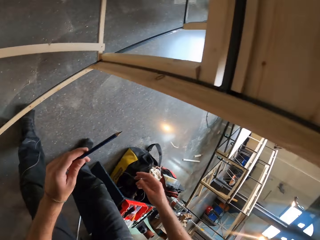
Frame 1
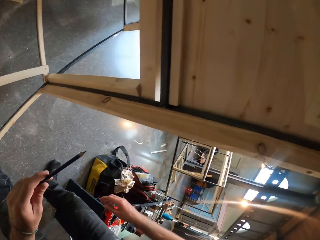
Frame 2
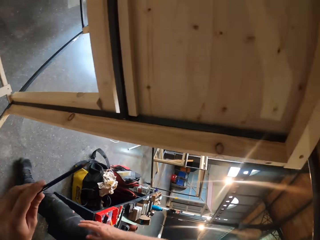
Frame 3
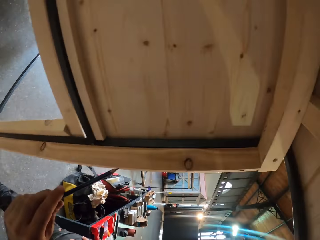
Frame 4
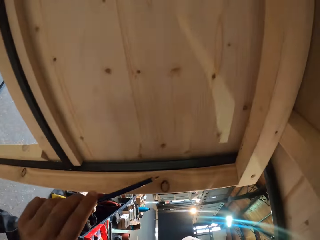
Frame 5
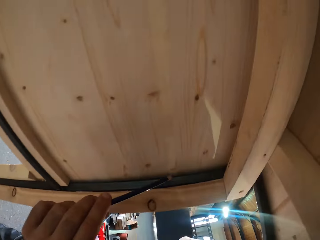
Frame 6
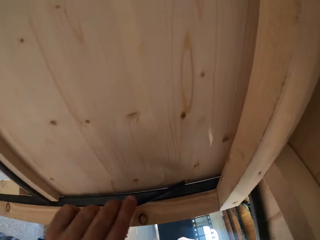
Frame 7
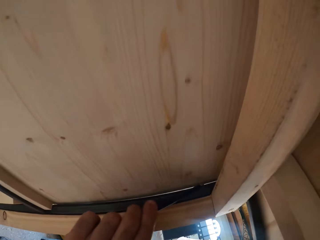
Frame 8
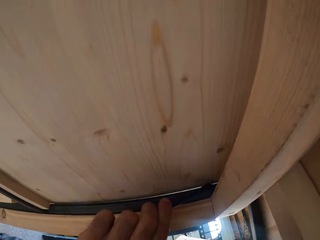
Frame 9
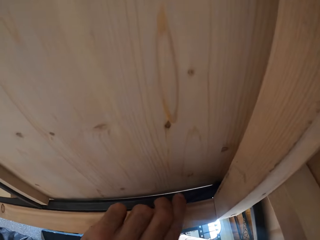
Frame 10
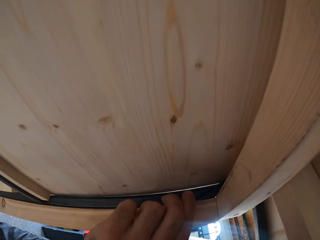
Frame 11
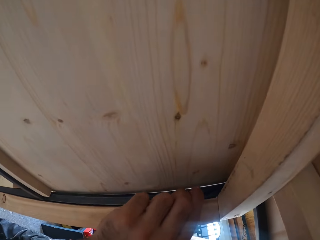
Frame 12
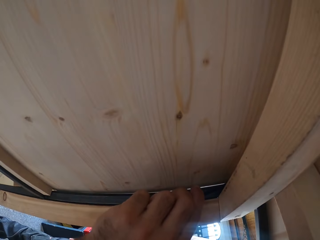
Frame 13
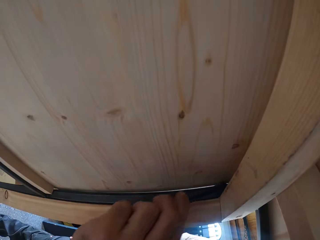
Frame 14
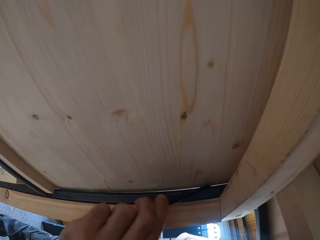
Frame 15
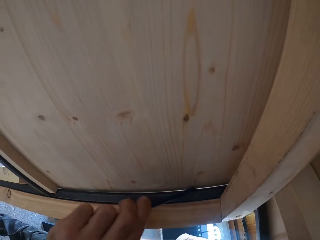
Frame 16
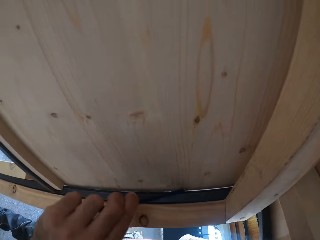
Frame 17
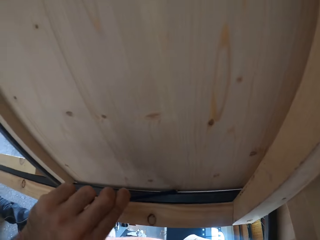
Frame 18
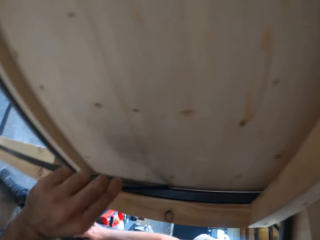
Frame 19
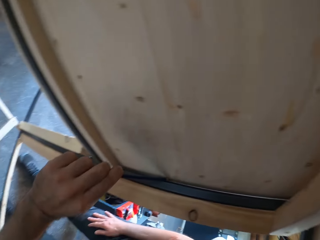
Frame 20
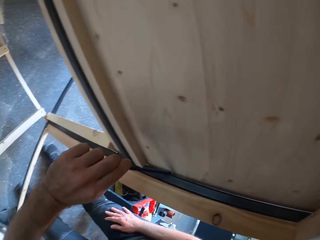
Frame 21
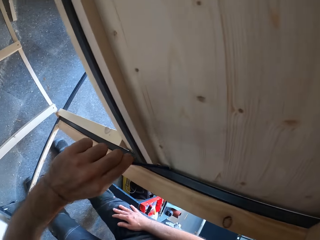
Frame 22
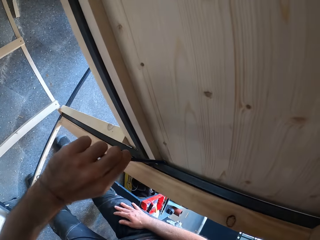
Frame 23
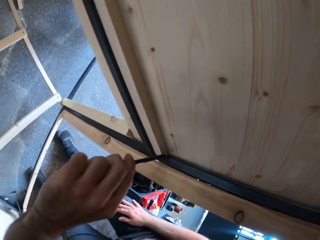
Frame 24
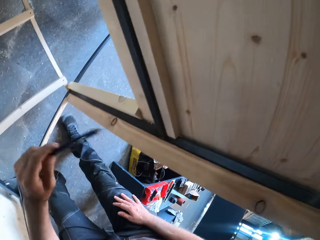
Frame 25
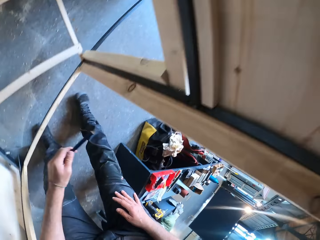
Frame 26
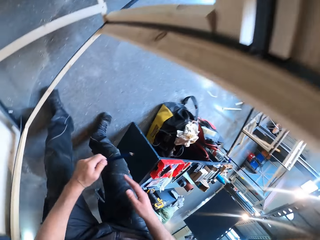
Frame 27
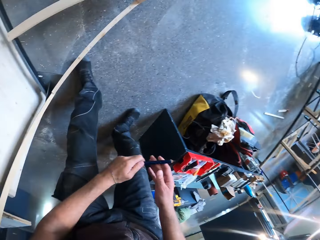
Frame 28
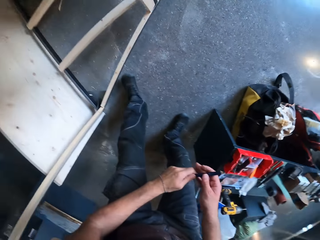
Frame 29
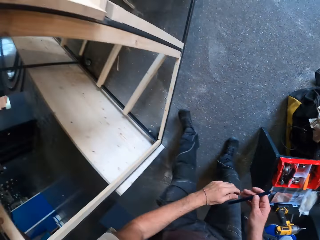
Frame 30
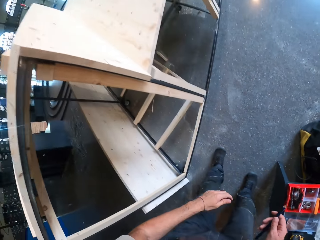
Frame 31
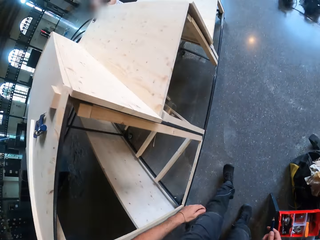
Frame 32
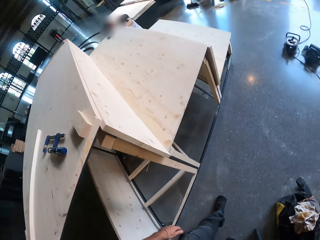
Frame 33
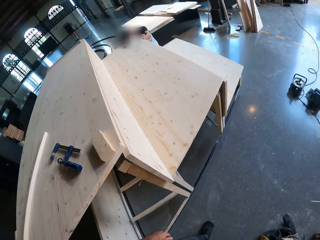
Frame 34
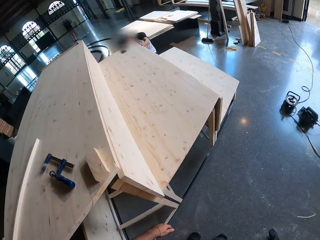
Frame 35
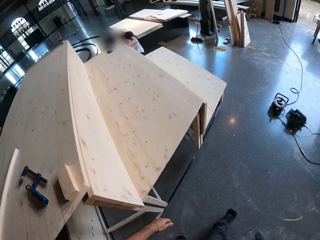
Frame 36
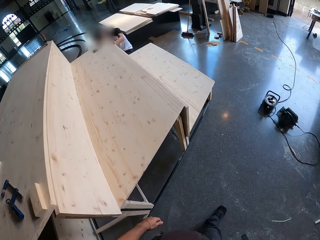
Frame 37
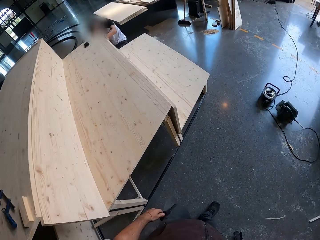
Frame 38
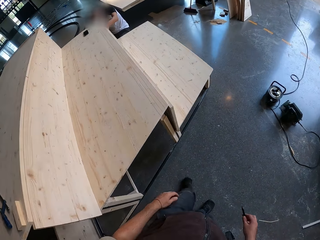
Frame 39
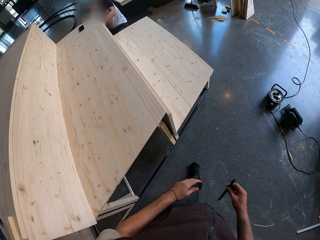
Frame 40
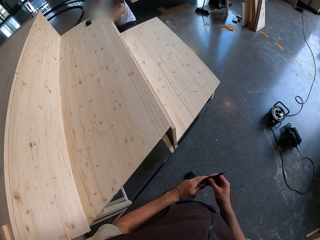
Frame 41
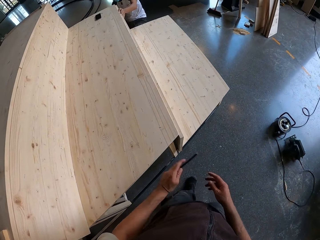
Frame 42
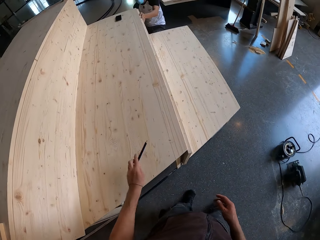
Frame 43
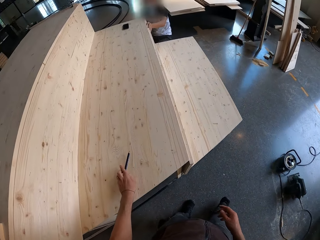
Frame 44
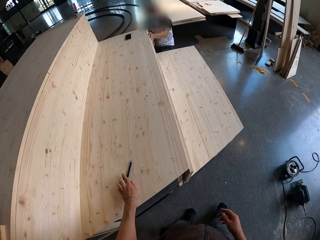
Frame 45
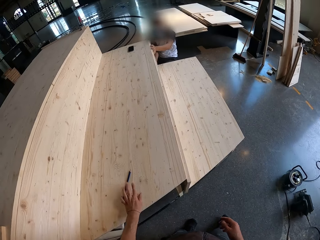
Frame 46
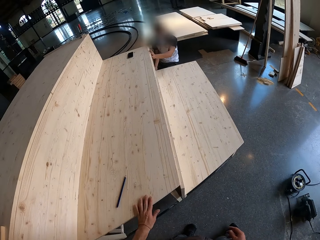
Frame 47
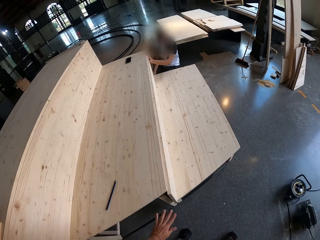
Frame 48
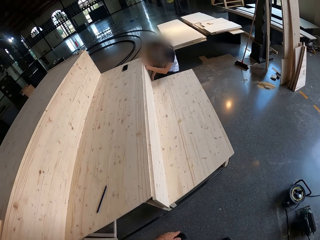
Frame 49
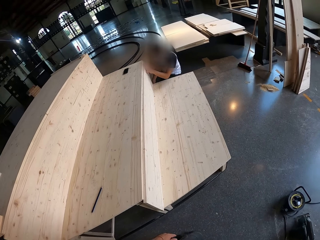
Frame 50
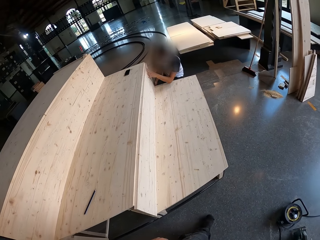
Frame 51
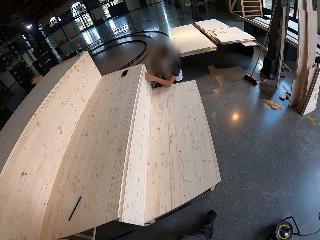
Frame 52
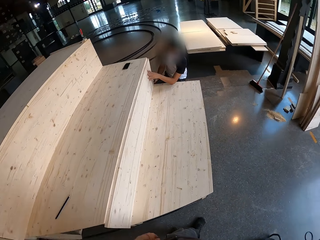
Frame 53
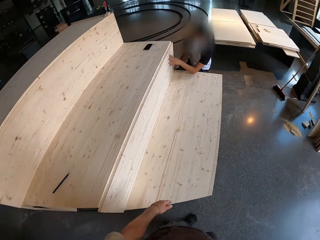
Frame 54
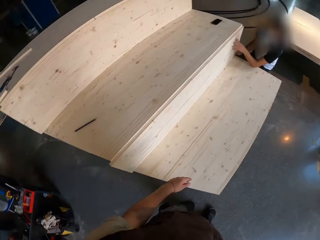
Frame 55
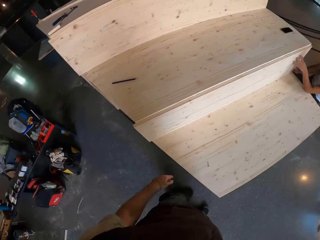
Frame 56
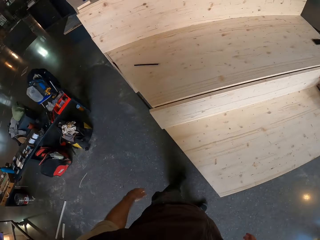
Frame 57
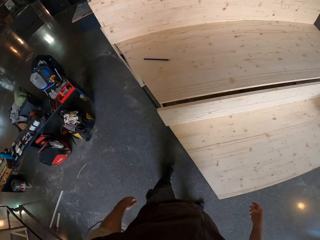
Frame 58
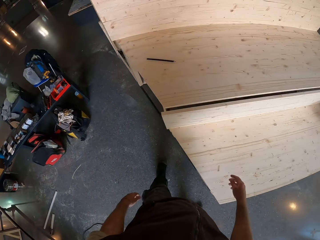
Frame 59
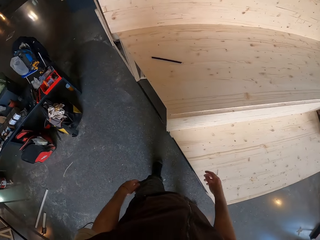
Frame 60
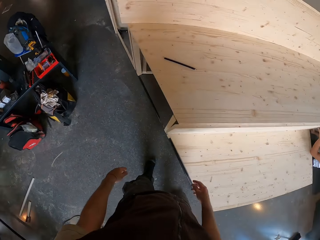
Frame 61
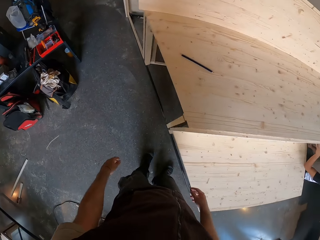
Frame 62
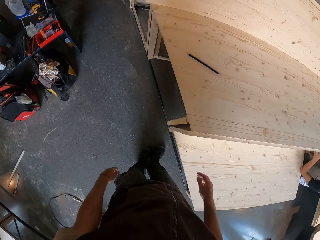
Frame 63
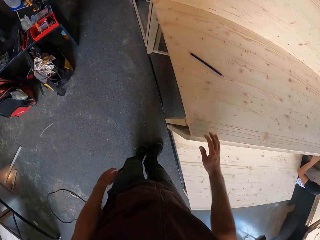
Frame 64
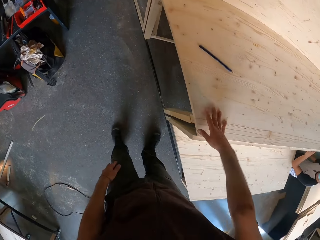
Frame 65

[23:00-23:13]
The camera wearer marks the bench with the pencil in his left hand. He passes the pencil from his left to right hand. He walks forward. He passes the pencil from his right to left hand. He drops the pencil on the bench with his left hand. A man holds the bench with his left hand. The man feels the texture of the wood with his left hand.

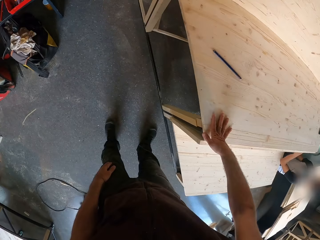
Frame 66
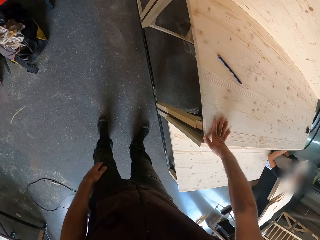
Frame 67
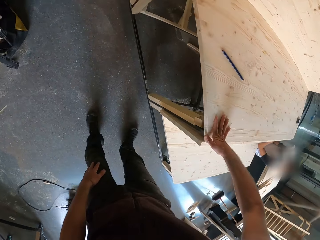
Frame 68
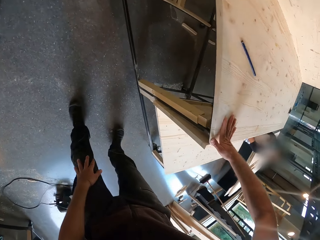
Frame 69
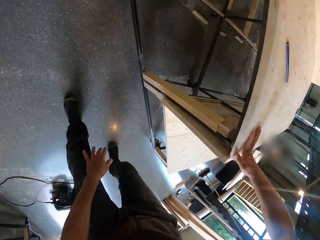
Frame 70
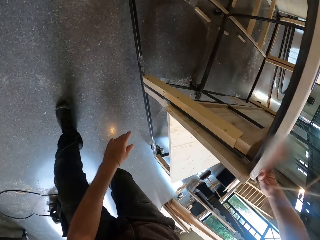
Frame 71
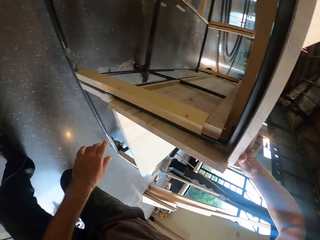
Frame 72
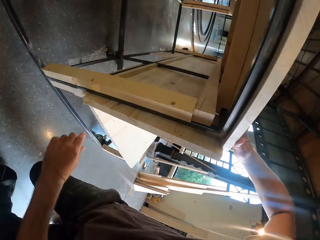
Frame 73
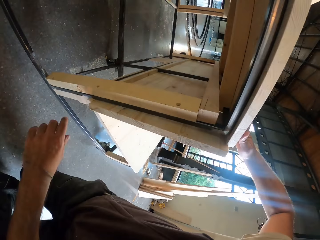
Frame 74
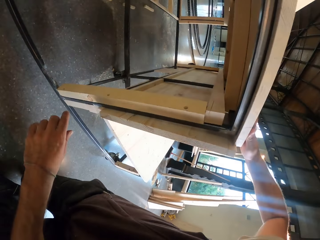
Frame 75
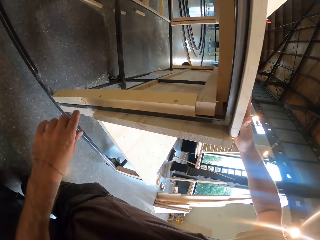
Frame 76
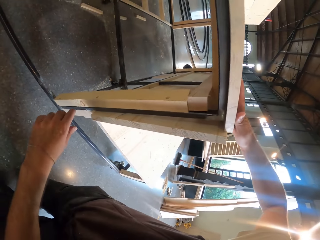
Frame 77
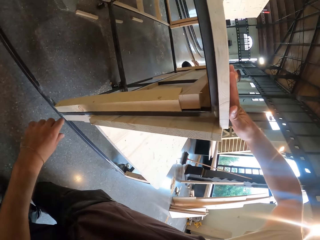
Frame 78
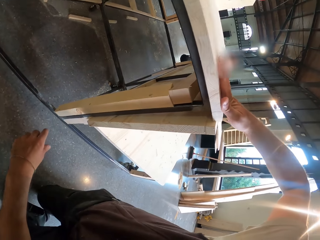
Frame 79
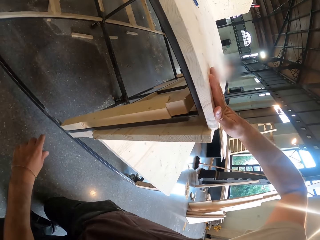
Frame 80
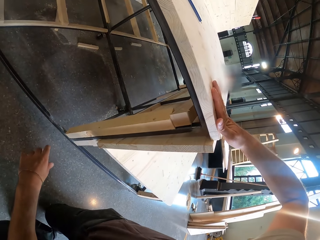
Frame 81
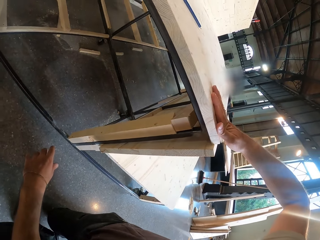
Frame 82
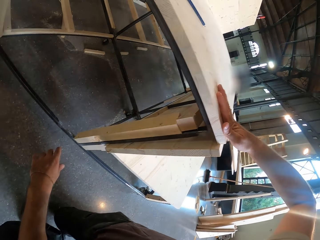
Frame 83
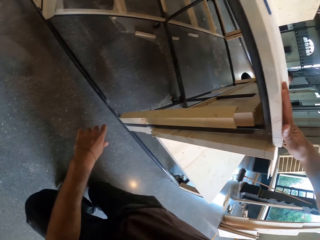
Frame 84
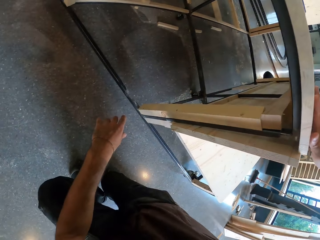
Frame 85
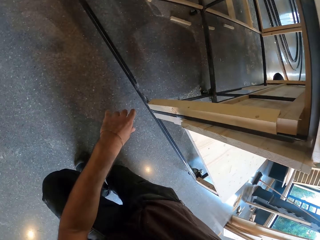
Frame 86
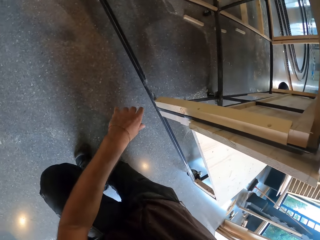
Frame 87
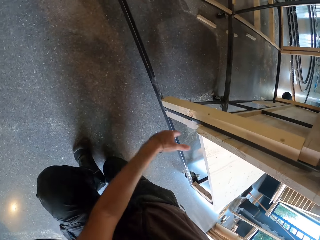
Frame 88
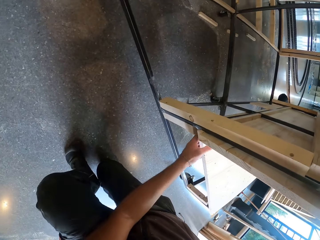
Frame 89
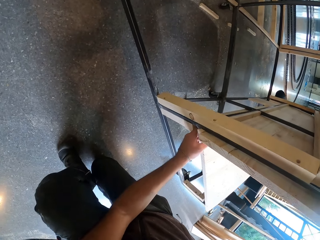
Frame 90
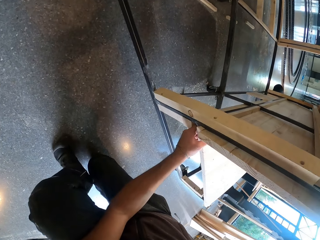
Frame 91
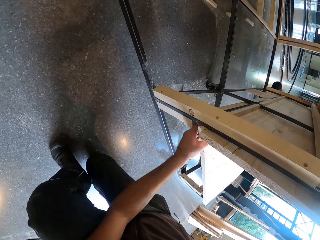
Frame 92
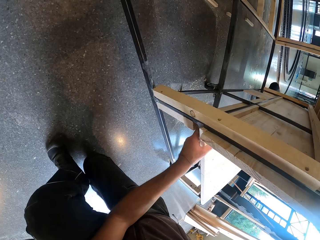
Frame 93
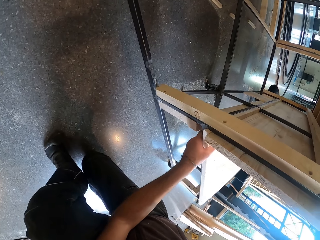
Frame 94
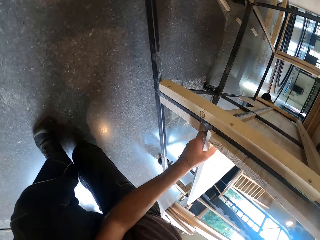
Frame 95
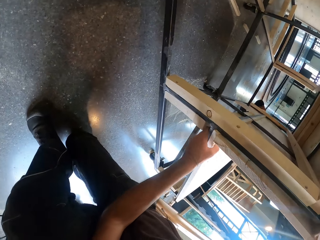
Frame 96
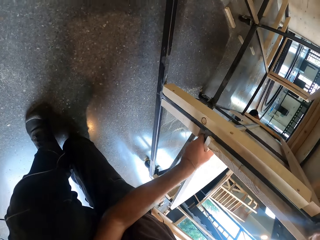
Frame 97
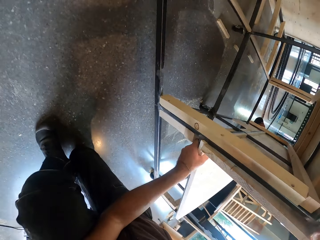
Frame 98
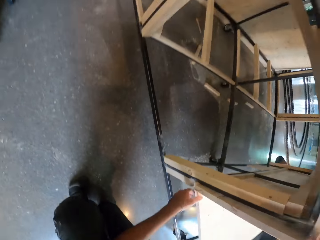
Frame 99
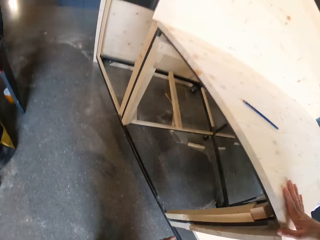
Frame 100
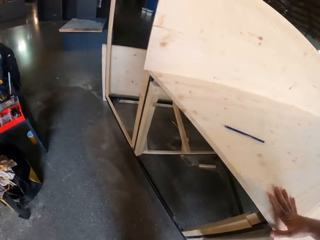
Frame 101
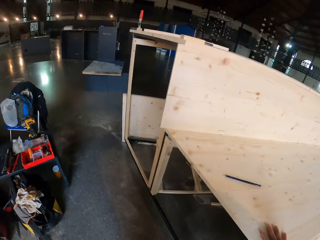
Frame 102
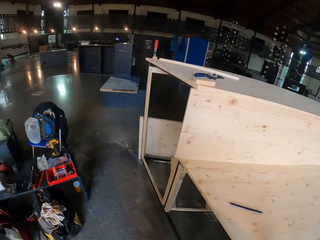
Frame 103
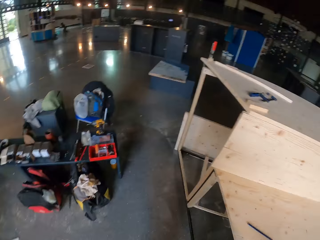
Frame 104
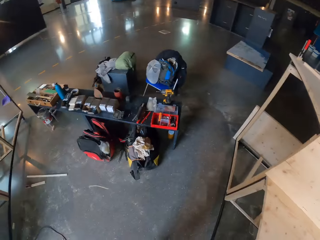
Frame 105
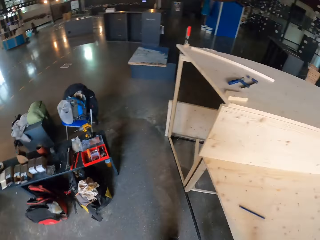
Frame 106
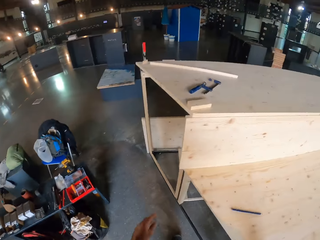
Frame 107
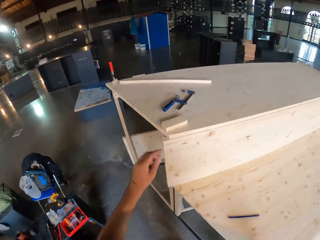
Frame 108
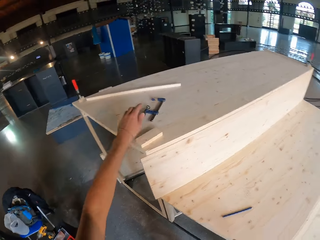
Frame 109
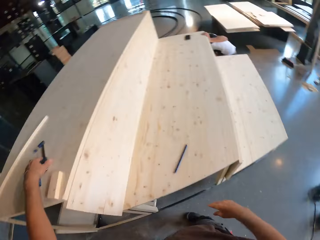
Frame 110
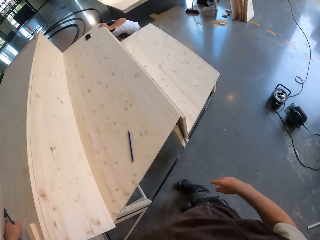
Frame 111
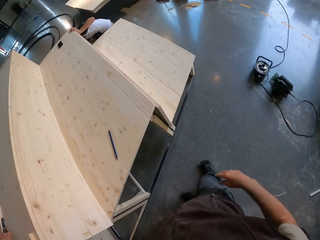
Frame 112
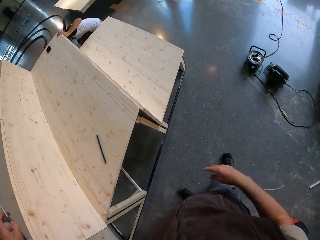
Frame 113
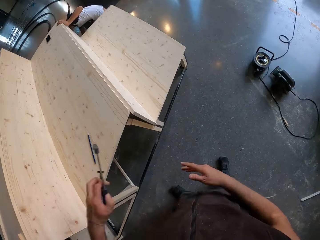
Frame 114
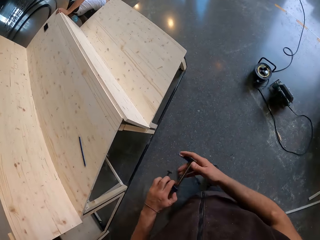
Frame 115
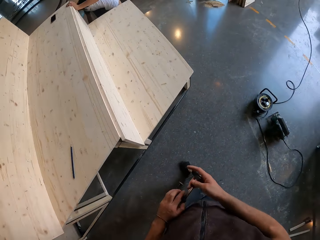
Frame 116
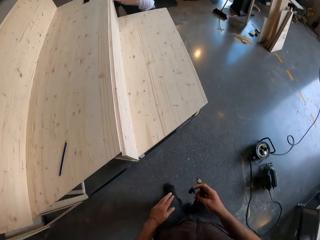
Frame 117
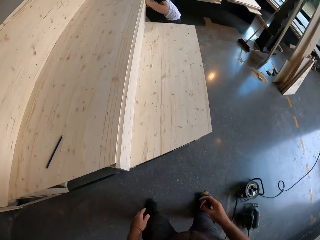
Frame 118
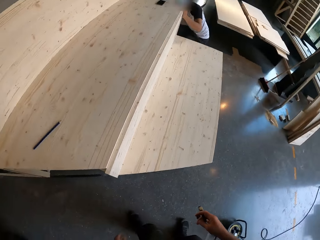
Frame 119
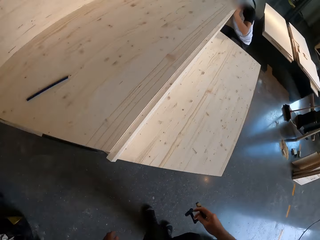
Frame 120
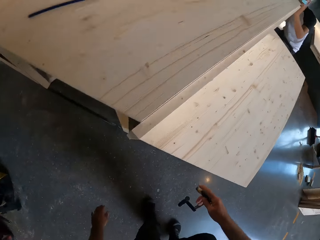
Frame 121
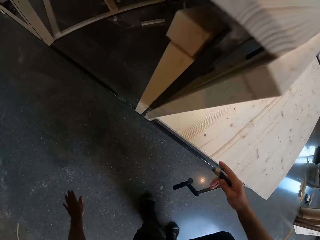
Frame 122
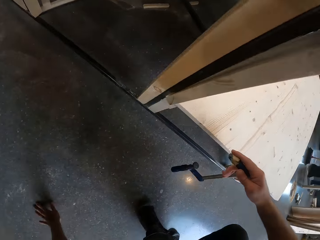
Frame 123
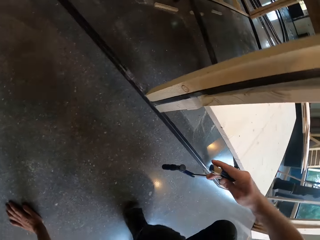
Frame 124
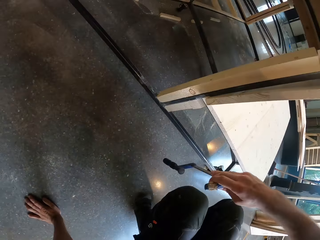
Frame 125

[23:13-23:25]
The camera wearer holds the bench or wood with his right hand. He glances under the wood. He holds the bench with his left hand. He picks up a wood clamp from the bench with his left hand. He passes the clamp from his right to left hand.
